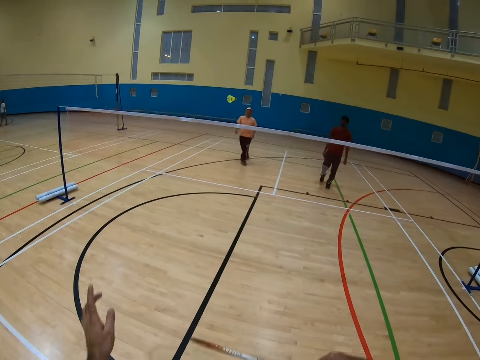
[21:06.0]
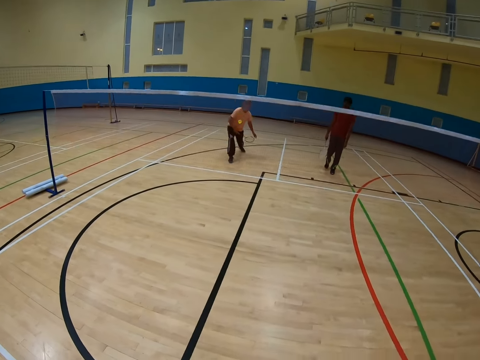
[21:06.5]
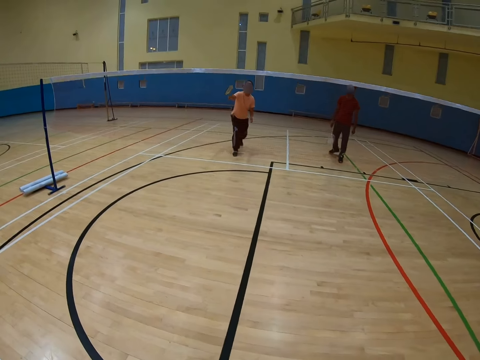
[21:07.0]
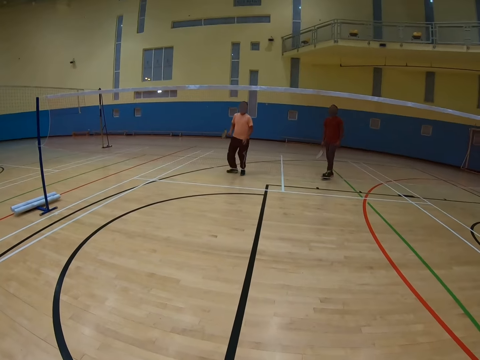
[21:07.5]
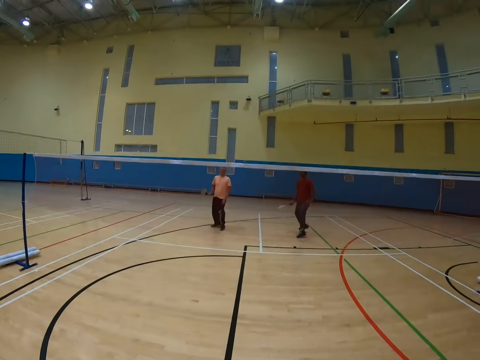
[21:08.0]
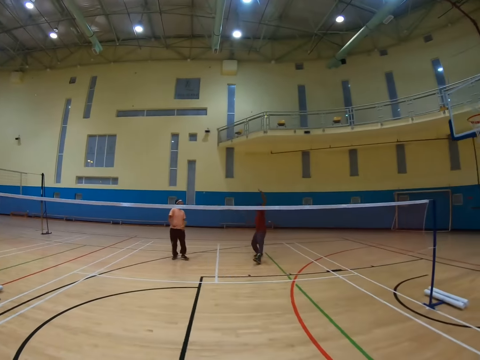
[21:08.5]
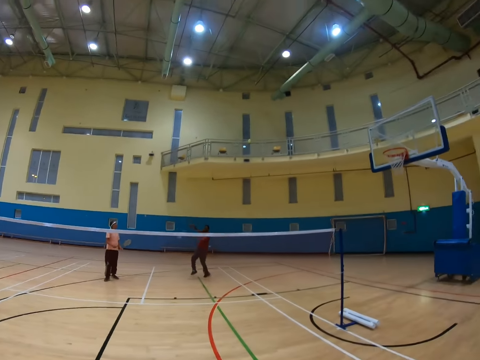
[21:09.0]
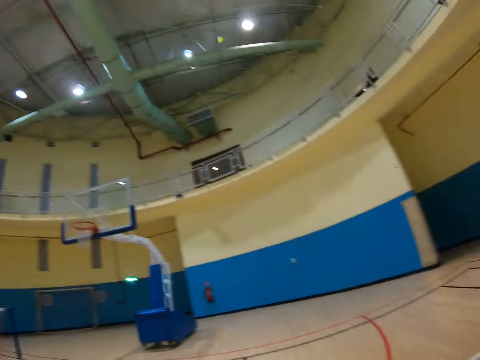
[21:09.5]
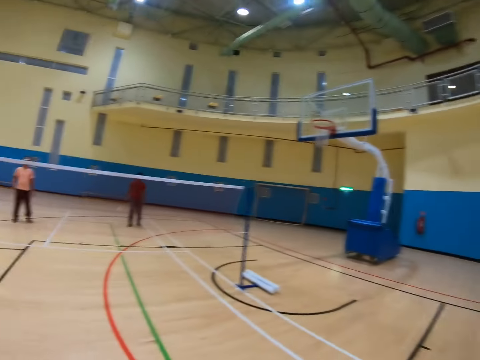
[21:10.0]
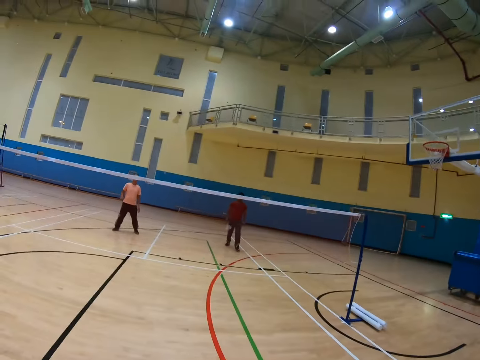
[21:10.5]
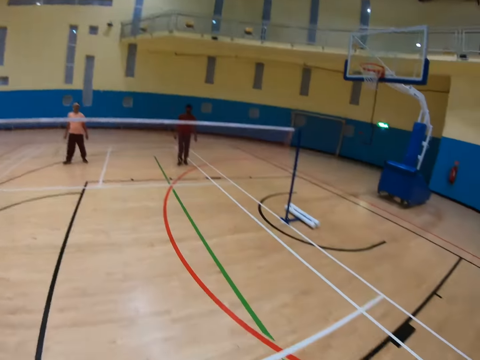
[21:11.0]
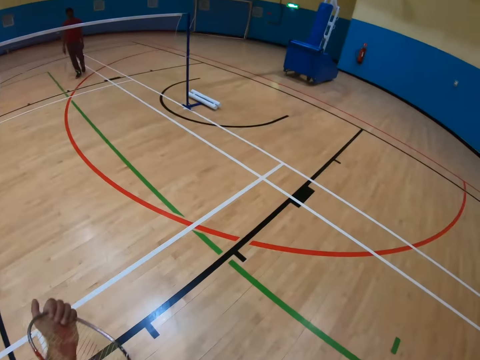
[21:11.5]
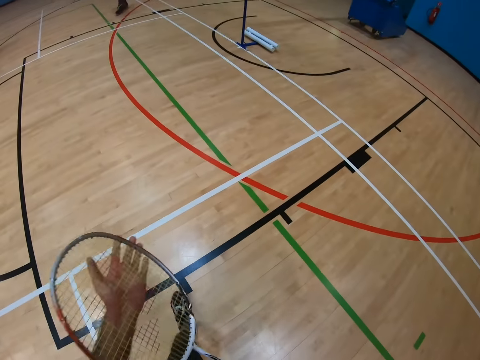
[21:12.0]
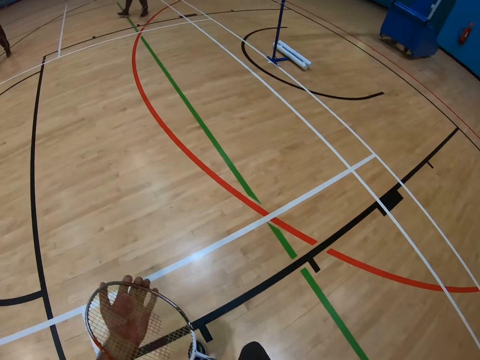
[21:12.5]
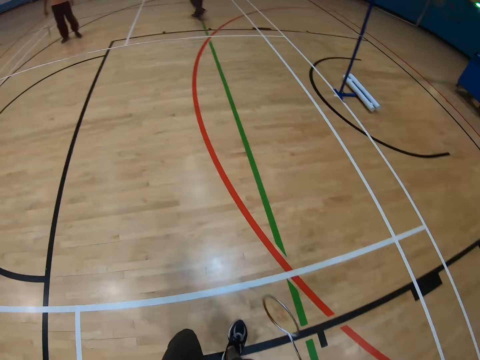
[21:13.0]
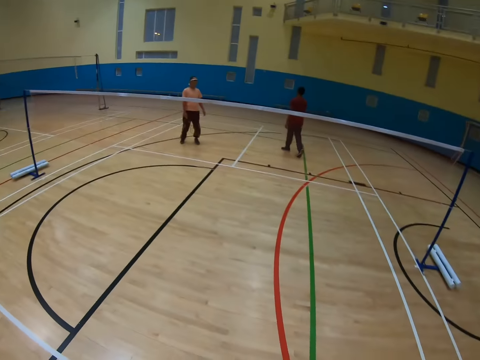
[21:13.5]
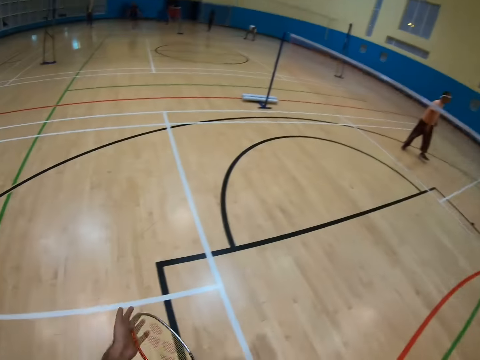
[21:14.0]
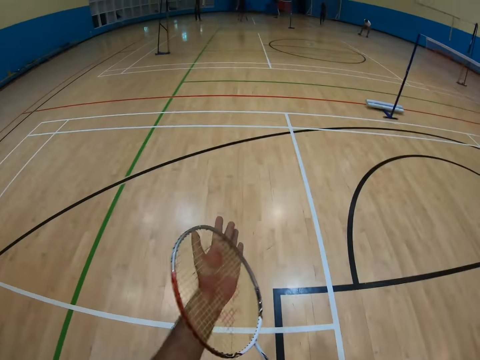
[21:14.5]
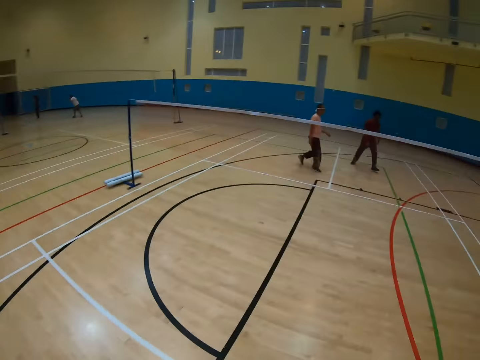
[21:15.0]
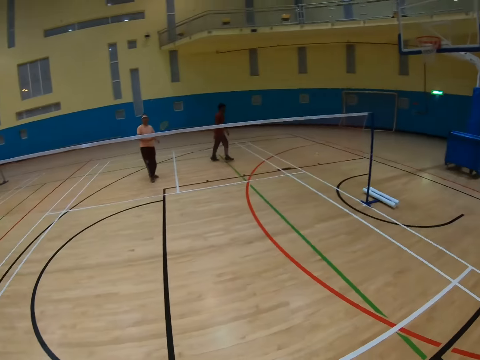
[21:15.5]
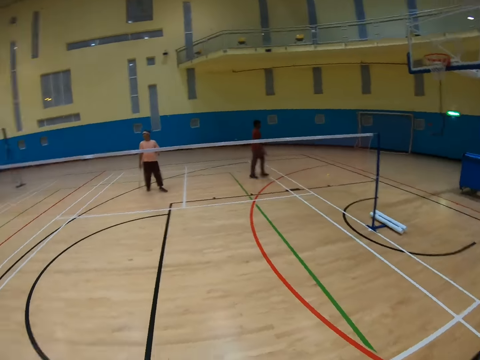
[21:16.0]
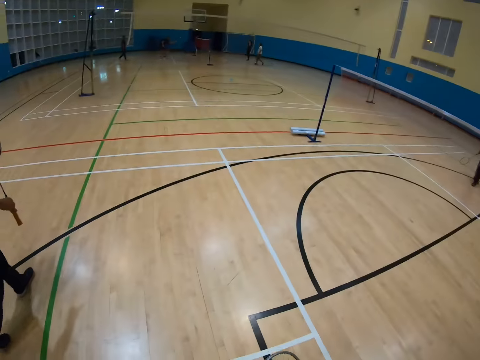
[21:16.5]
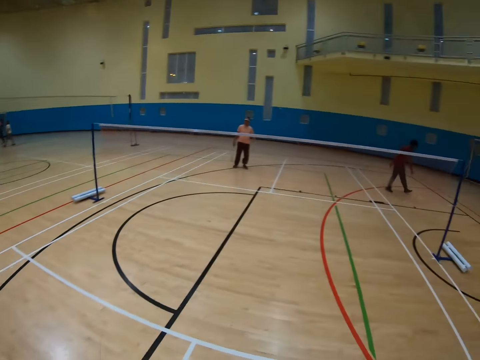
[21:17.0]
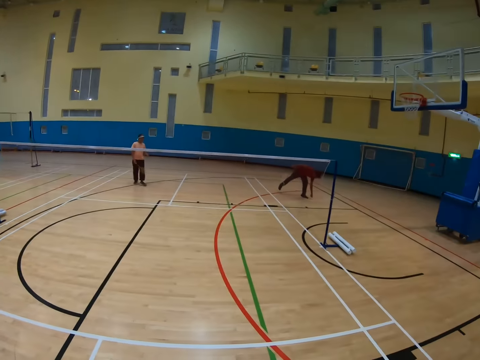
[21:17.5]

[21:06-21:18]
The camera wearer hits a shuttlecock. A man hits the shuttlecock. Another man hits the shuttlecock. The camera wearer walks in a badminton court. The other man walks in the badminton court.

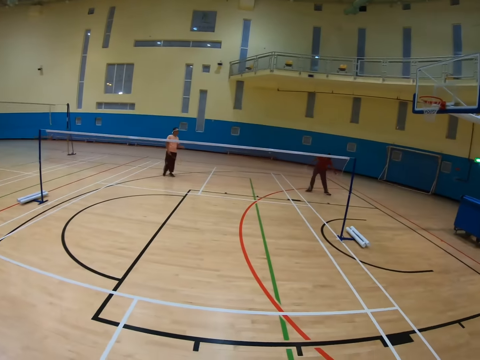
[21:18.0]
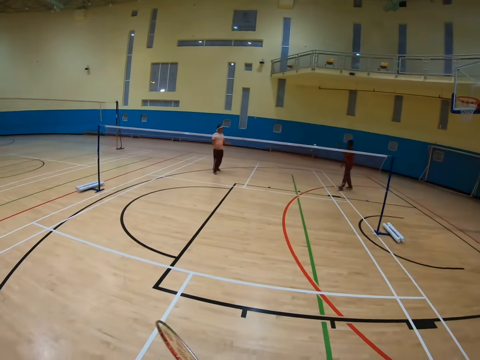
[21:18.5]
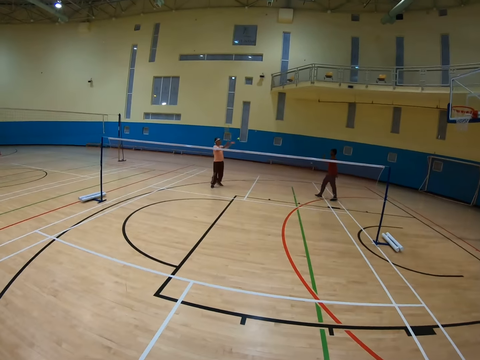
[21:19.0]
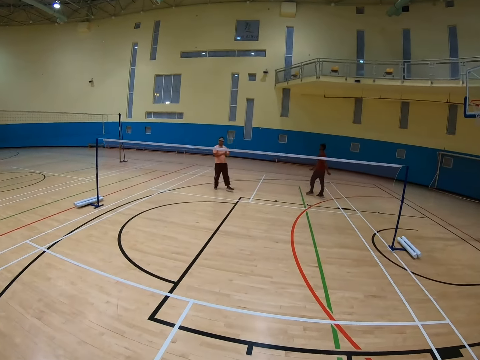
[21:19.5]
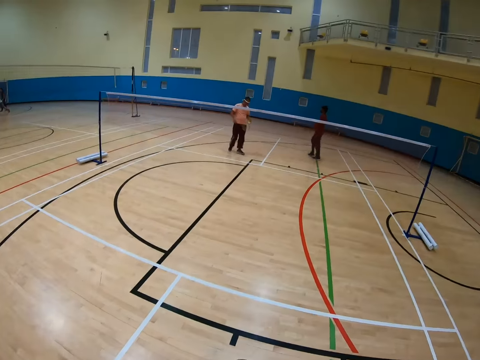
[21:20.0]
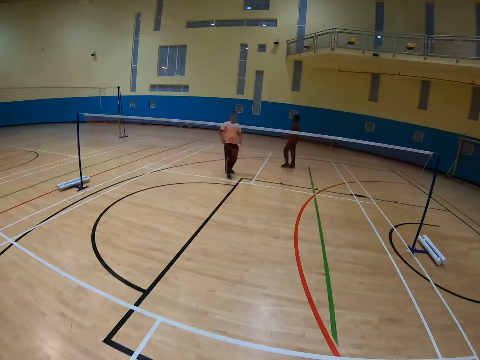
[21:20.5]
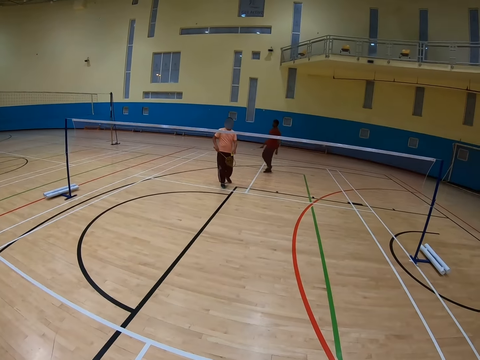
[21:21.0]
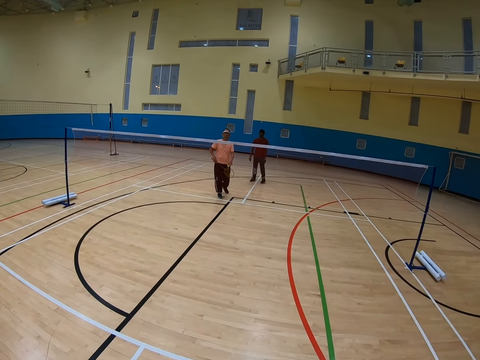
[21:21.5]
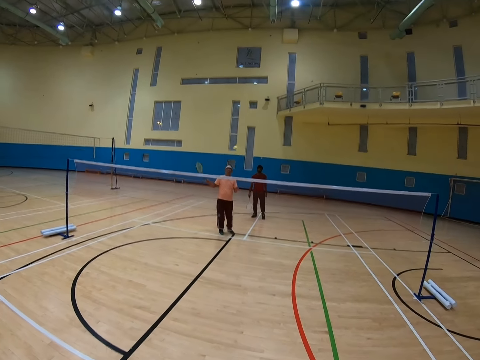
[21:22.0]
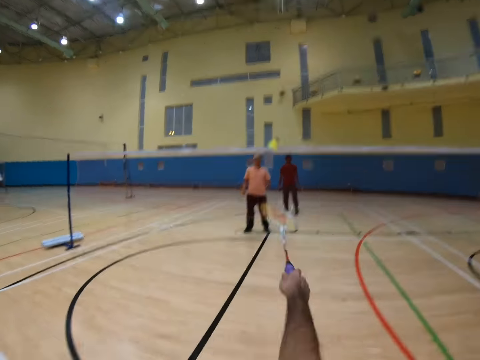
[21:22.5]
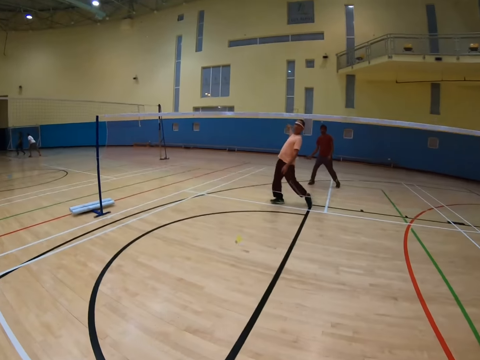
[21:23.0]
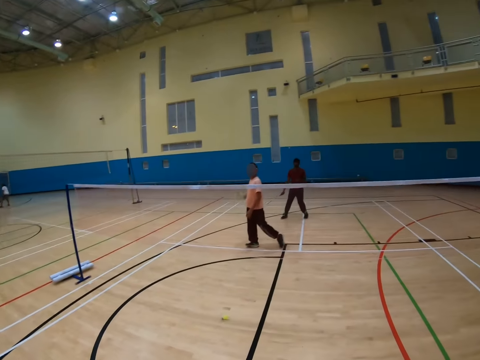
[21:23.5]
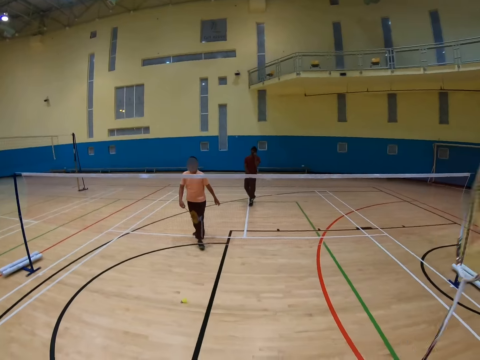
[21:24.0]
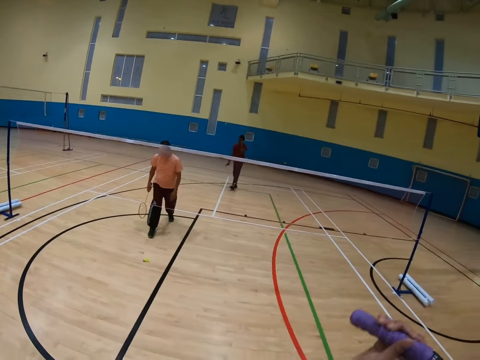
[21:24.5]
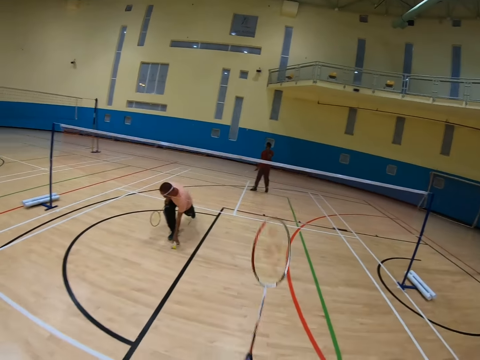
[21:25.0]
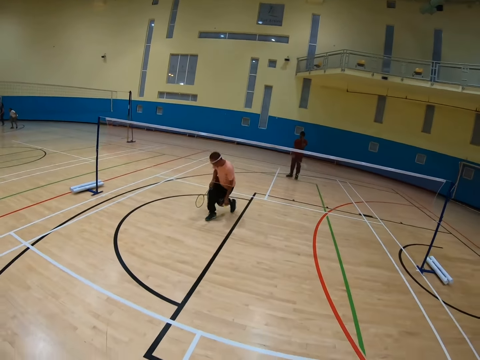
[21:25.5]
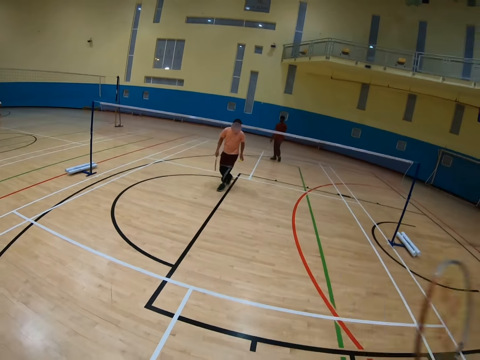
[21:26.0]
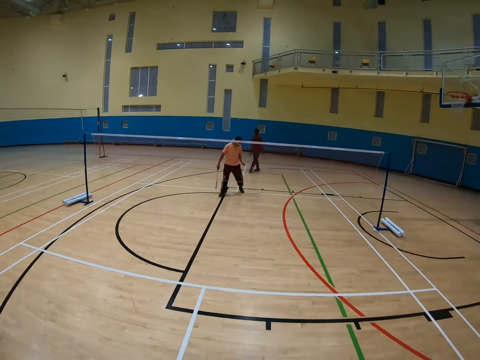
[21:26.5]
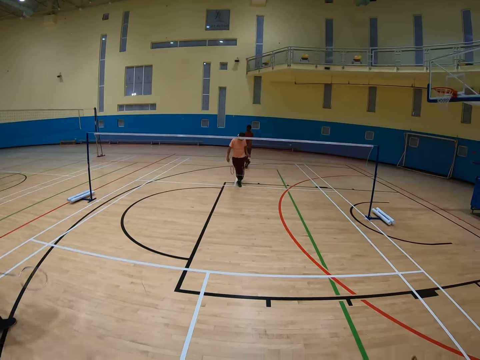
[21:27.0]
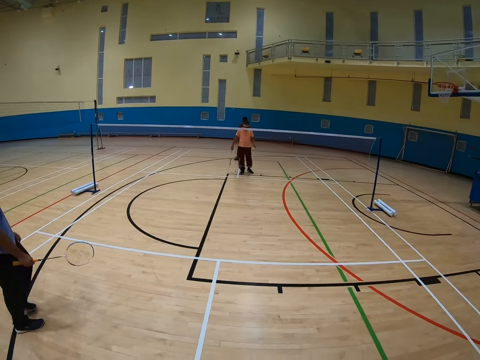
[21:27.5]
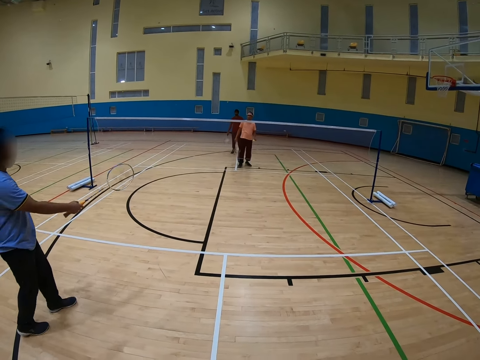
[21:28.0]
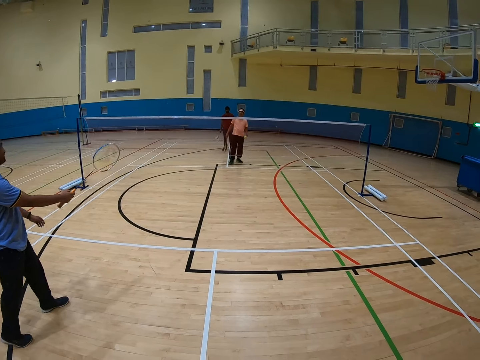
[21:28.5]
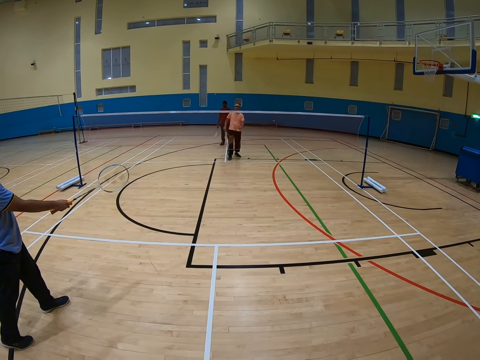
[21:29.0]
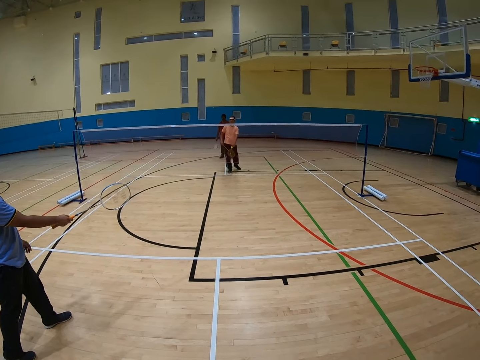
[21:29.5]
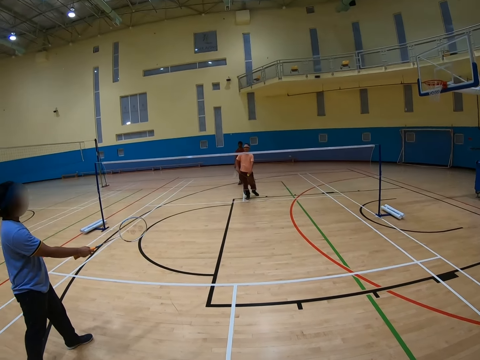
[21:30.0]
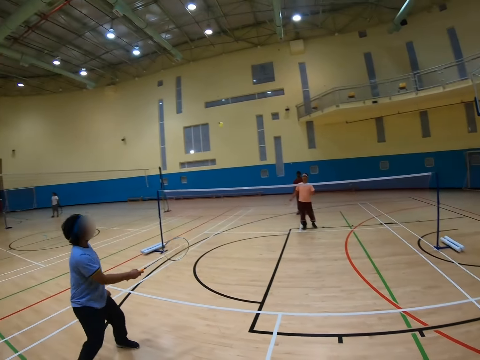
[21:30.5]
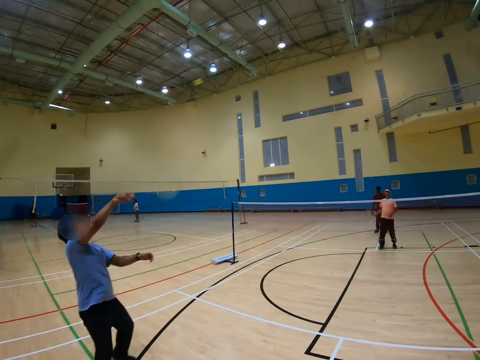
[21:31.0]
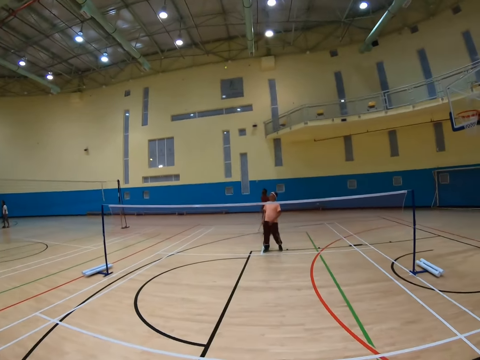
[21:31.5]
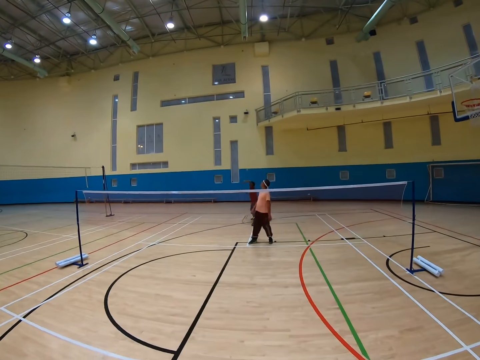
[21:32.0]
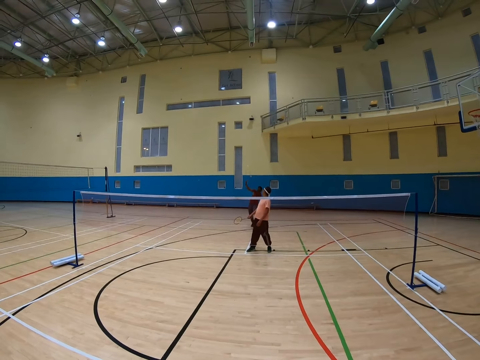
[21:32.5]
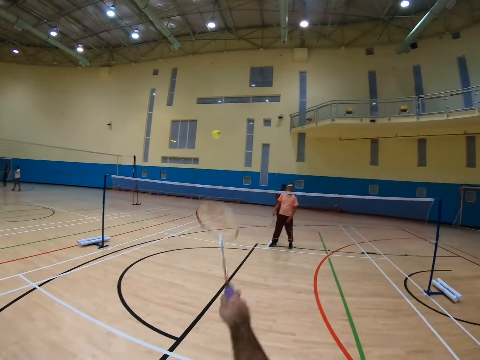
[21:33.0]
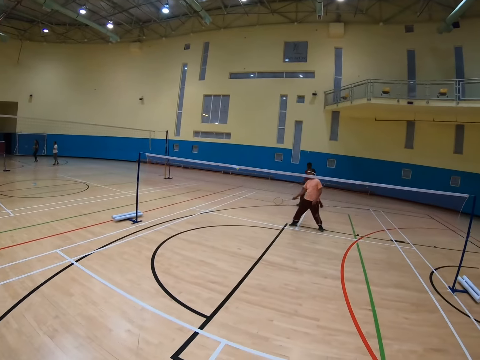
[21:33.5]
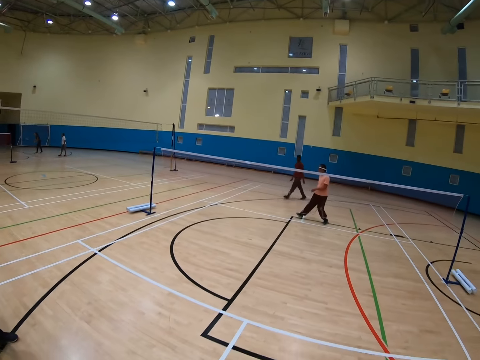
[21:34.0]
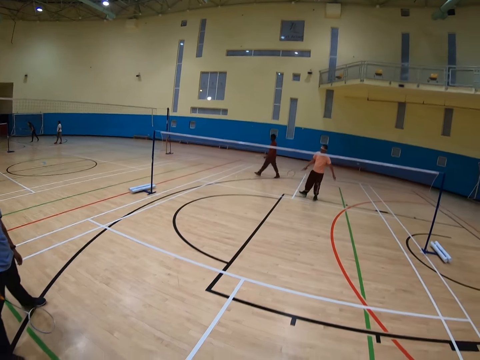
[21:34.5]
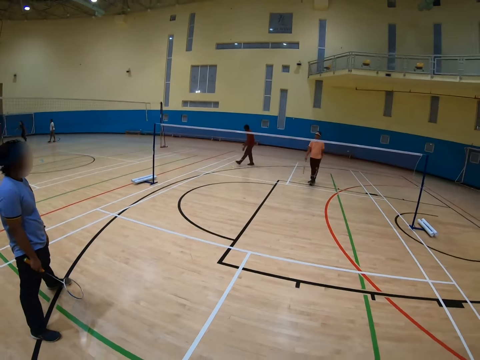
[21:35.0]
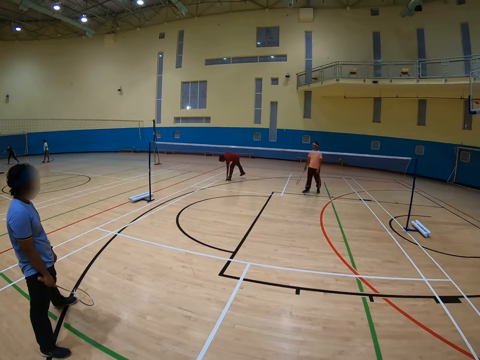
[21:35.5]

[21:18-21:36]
A man picks up a shuttlecock. Another man catches the shuttlecock. The first man walks in a badminton court. The camera wearer hits the shuttlecock. The second man picks up the shuttlecock and hits the shuttlecock. A third man hits the shuttlecock. The first man hits the shuttlecock. The camera wearer hits the shuttlecock. The first man walks in the badminton court.
